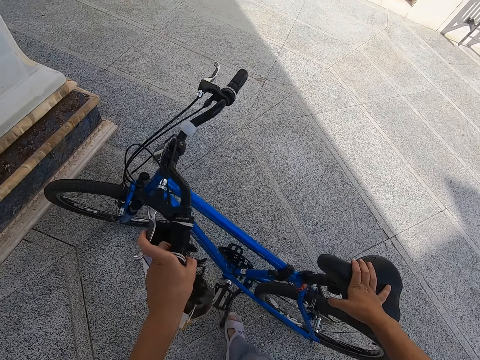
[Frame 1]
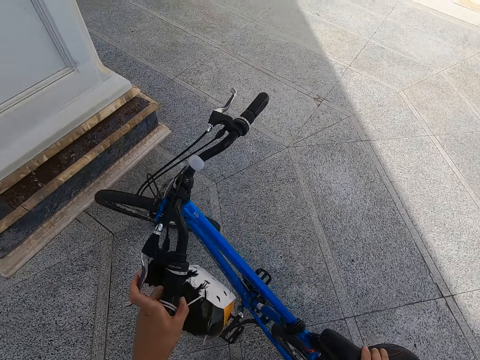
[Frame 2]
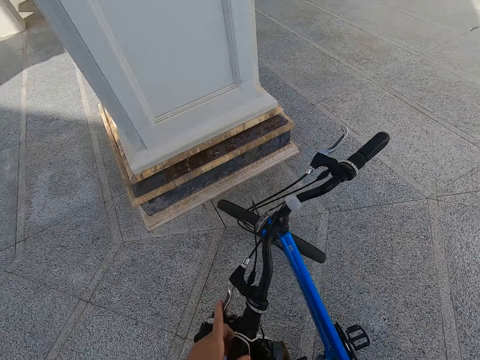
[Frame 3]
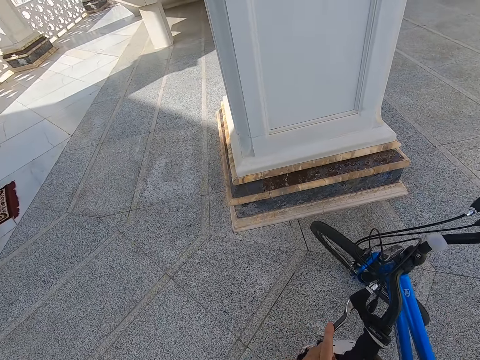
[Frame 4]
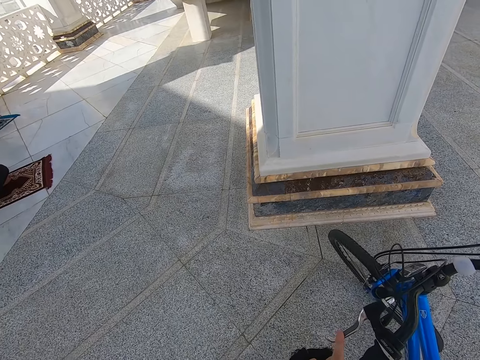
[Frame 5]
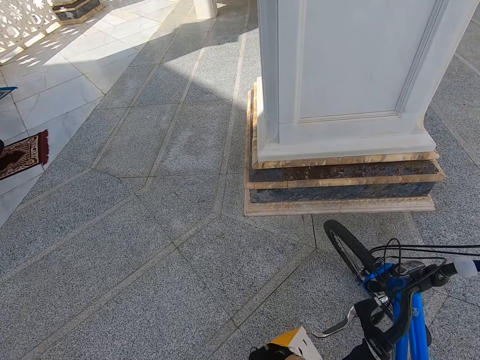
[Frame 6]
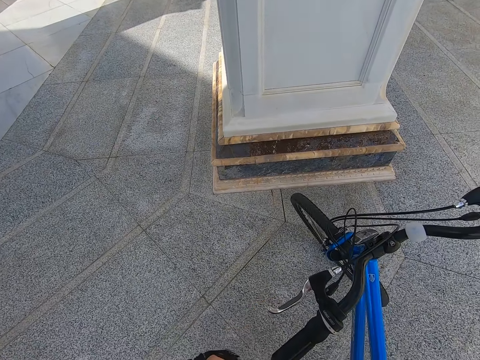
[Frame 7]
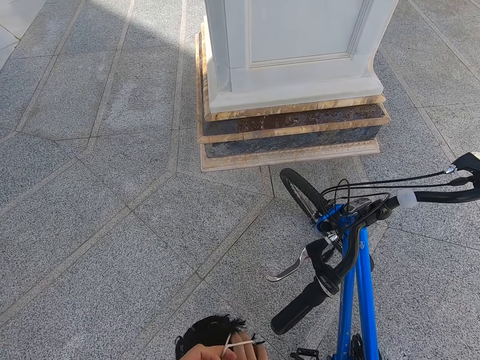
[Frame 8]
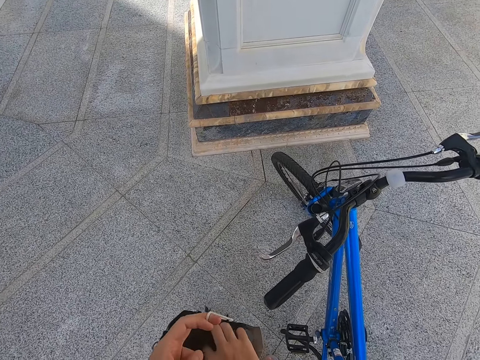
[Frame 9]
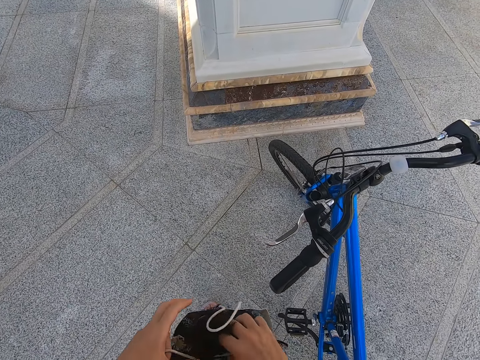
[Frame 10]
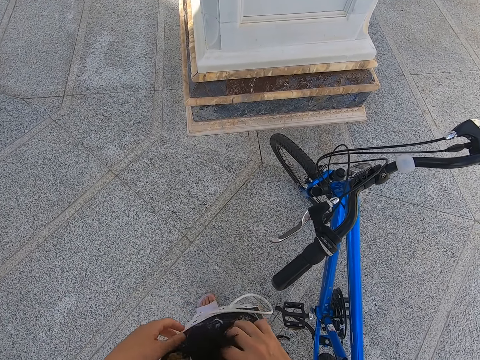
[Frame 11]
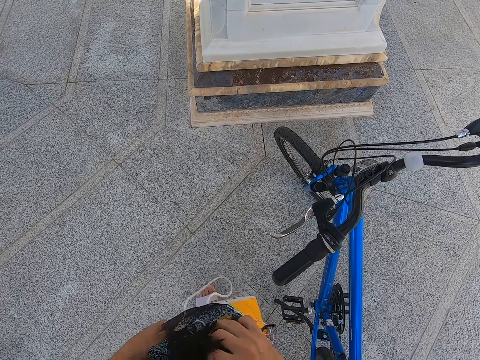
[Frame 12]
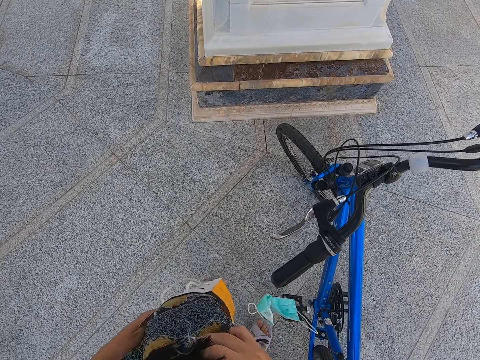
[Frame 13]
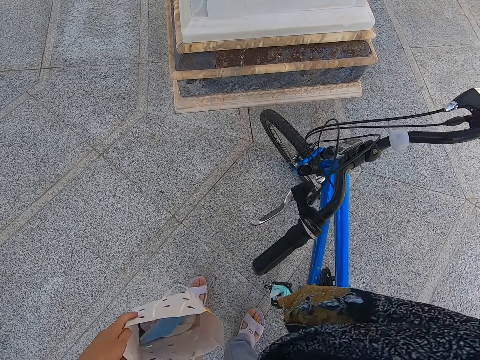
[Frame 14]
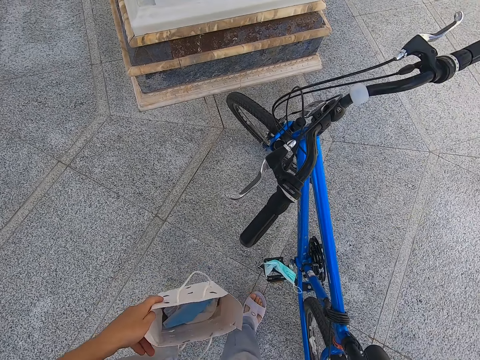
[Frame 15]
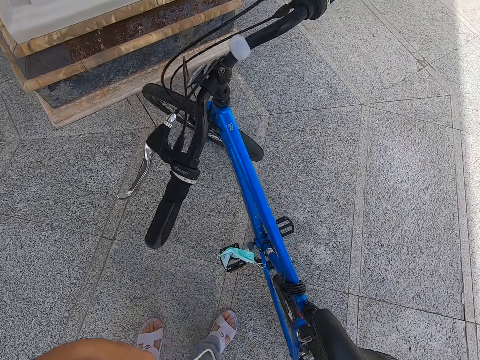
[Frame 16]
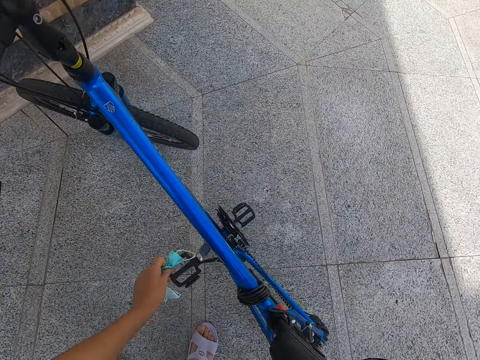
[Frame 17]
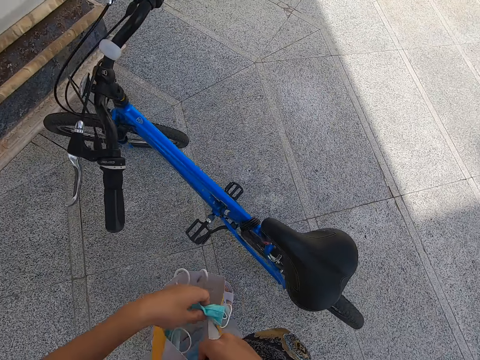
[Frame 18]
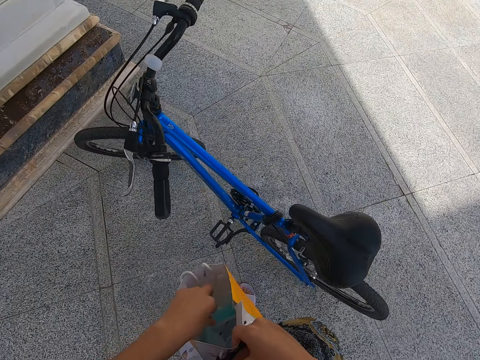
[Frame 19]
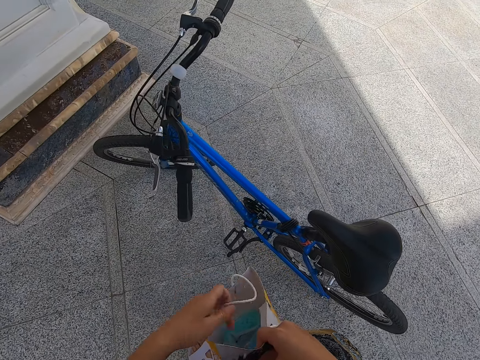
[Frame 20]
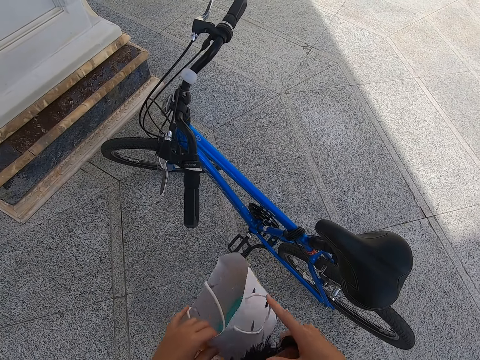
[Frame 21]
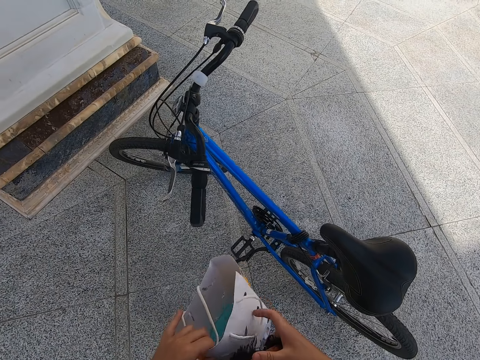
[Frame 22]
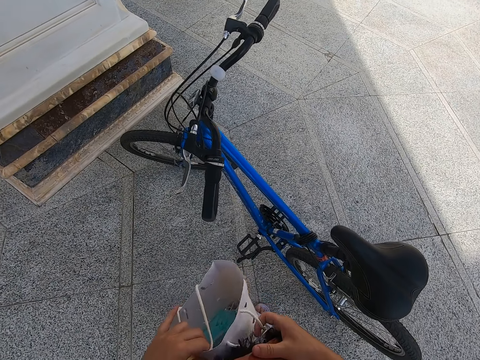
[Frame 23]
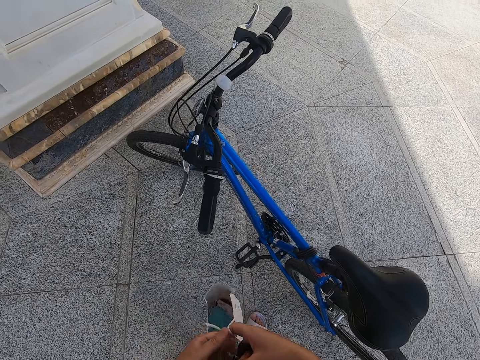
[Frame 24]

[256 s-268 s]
The camera wearer parks the bicycle. They remove the mat from the carrier bag. They open the bag. They pick up the face mask.

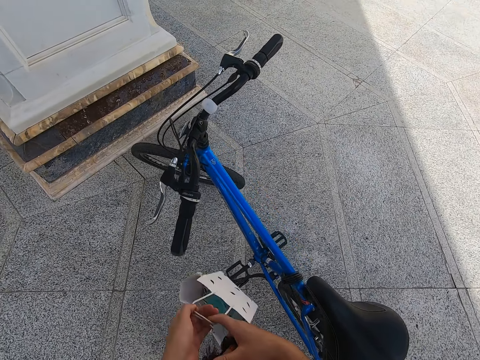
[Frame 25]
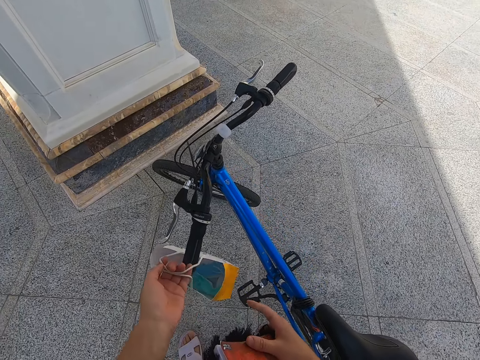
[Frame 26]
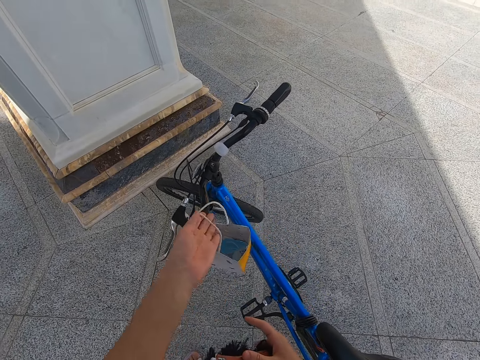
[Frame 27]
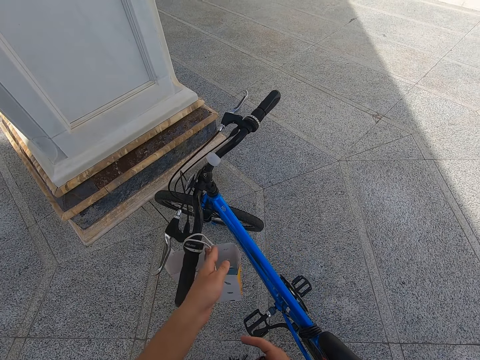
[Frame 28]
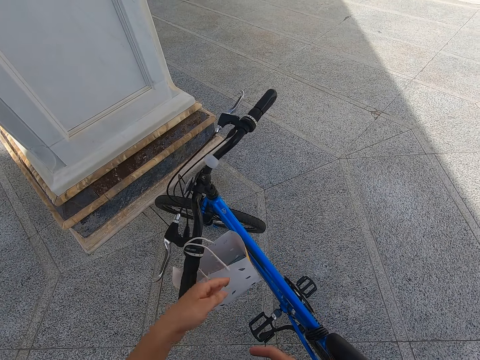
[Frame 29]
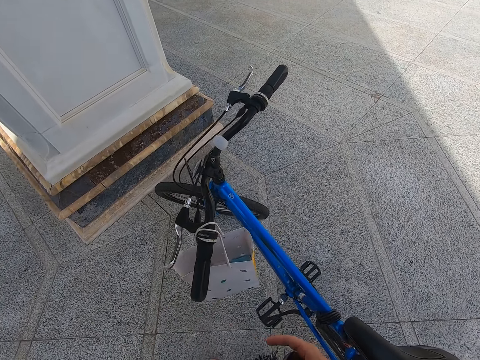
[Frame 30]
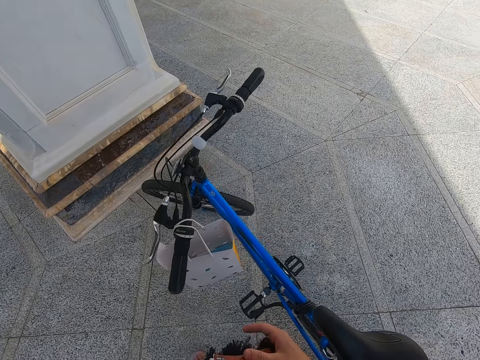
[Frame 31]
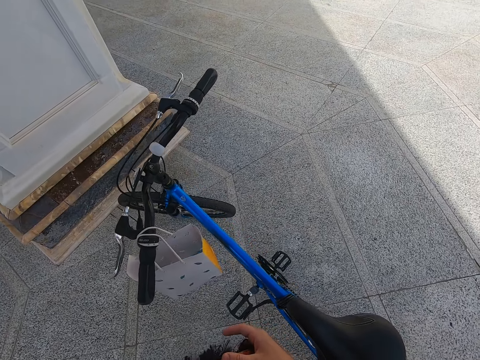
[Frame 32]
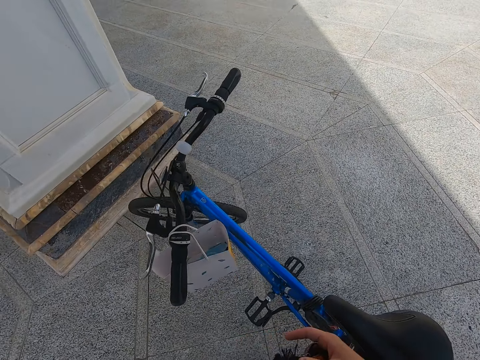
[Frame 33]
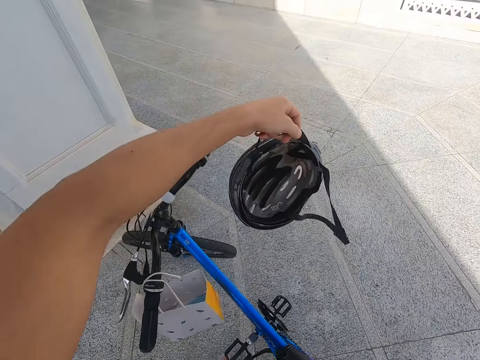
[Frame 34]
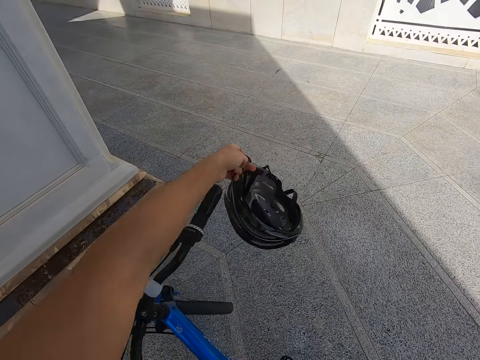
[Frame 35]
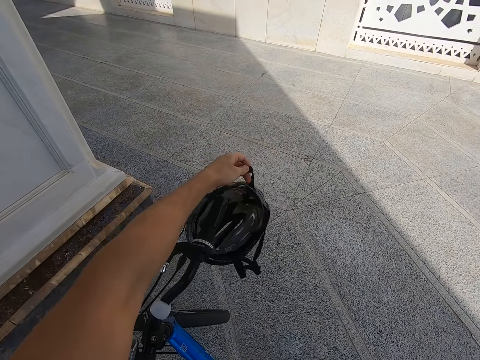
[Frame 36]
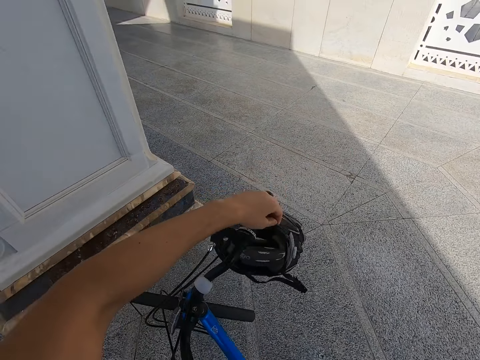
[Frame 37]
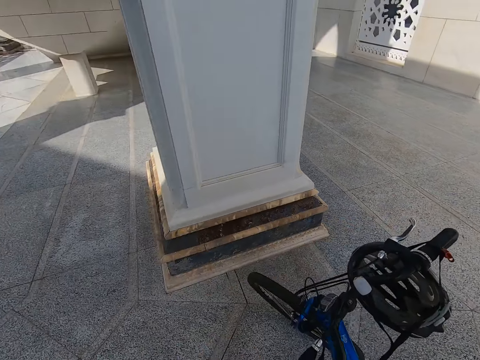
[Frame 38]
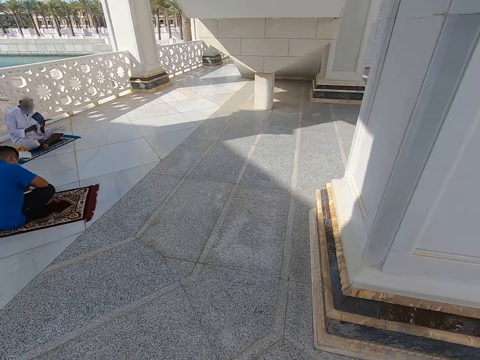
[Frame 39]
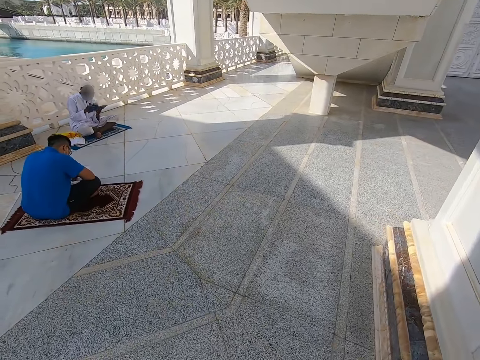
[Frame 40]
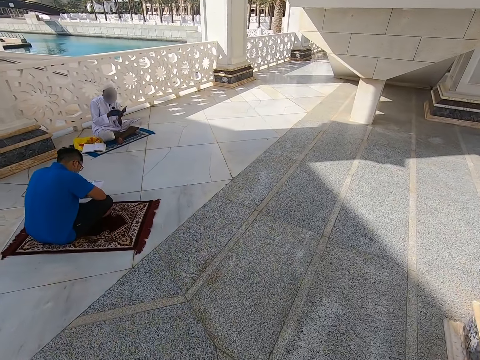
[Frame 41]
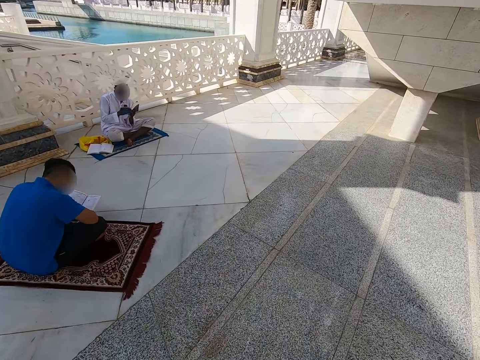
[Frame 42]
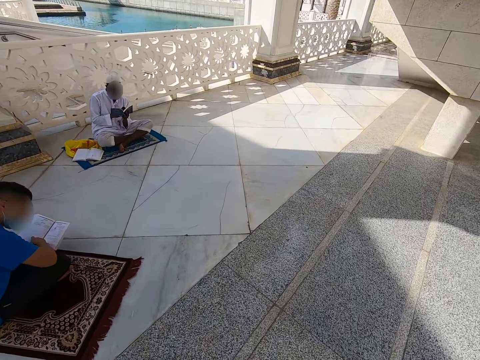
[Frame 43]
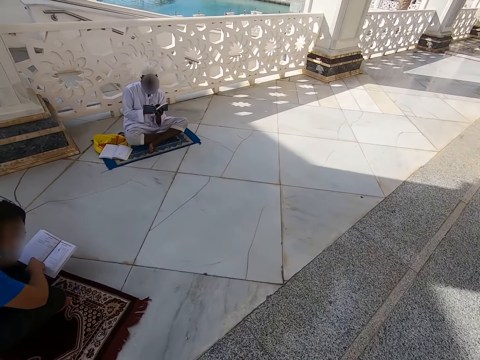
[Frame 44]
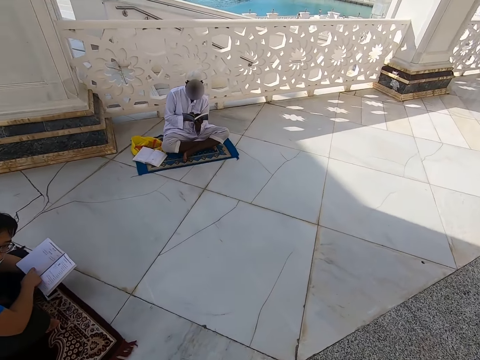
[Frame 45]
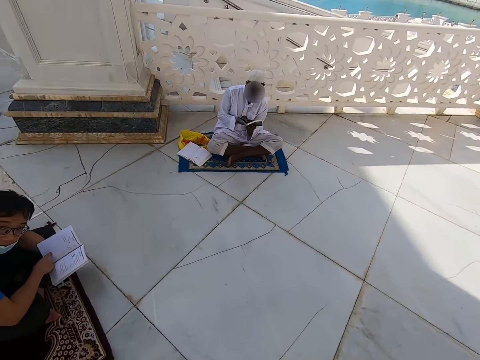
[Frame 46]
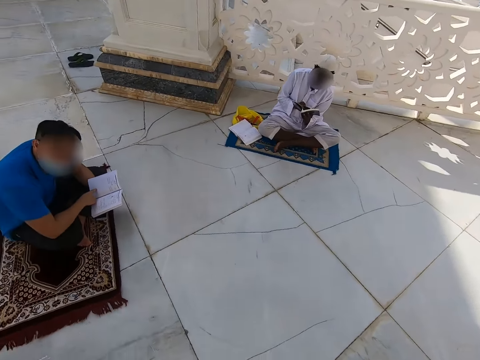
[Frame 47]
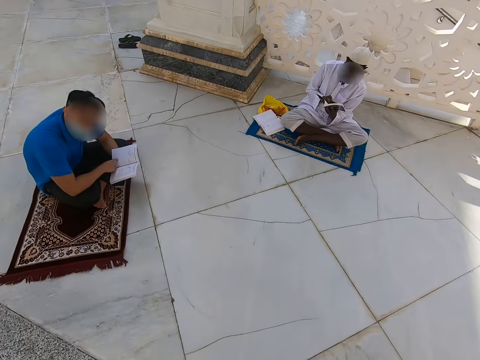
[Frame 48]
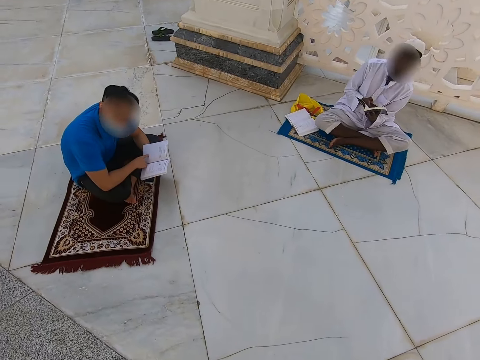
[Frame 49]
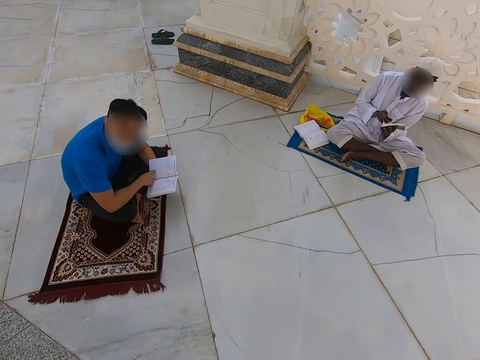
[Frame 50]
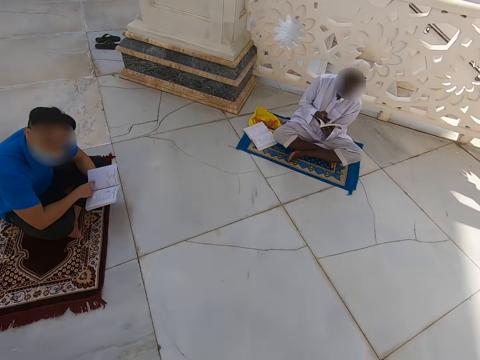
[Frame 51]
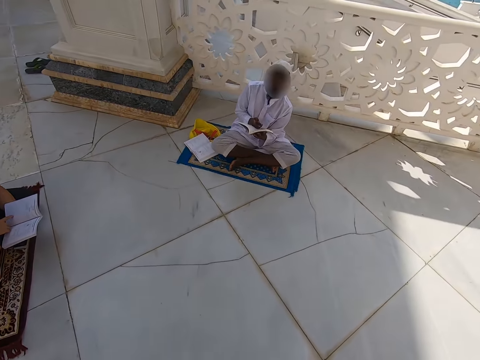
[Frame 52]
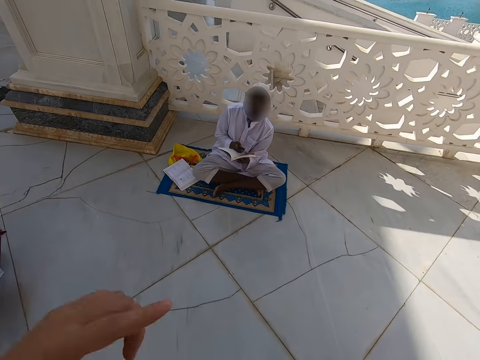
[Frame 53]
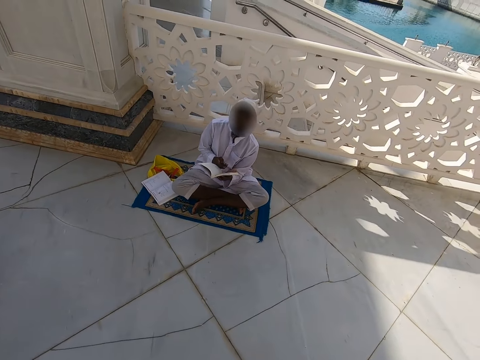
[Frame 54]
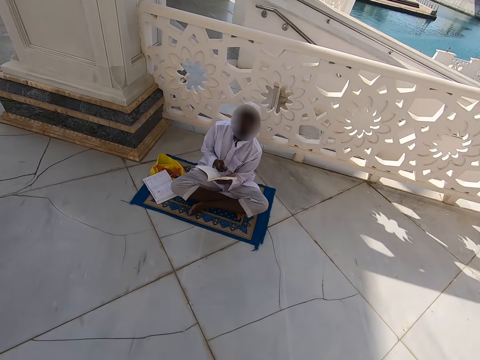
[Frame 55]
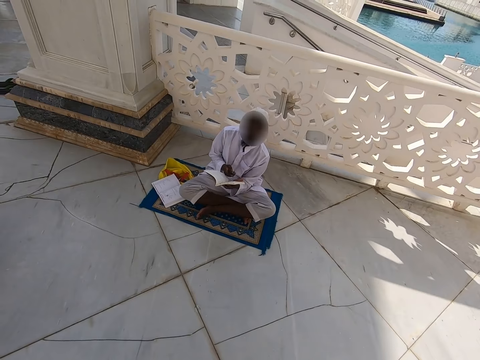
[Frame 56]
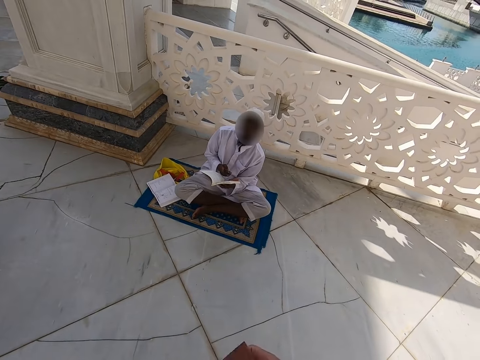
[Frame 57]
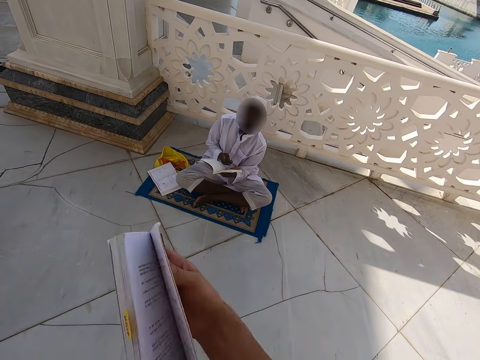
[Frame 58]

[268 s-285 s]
The camera wearer puts the bag on the bicycle handle. They remove the helmet from the head. They put the bike helmet on the handle bars. They walk in the building. They look around the building.
